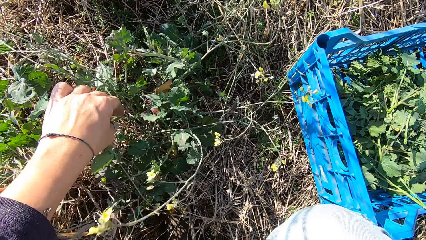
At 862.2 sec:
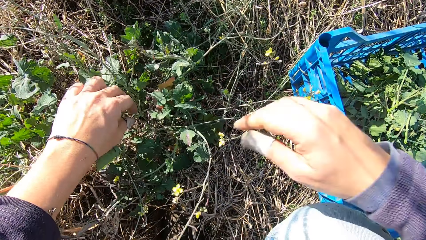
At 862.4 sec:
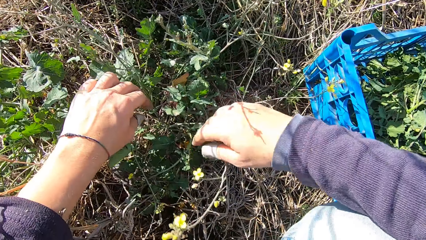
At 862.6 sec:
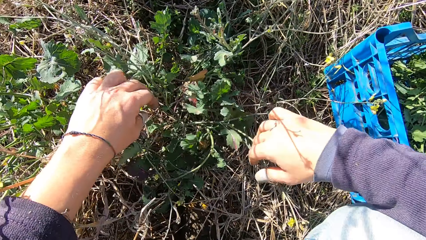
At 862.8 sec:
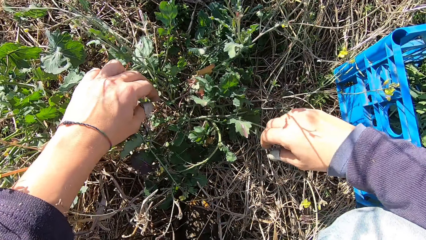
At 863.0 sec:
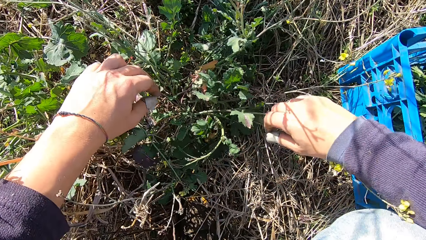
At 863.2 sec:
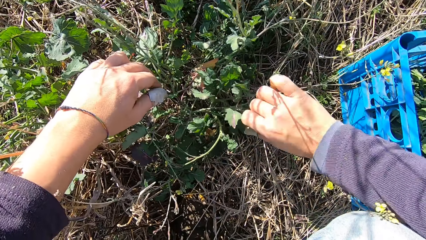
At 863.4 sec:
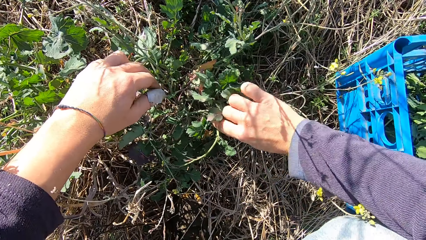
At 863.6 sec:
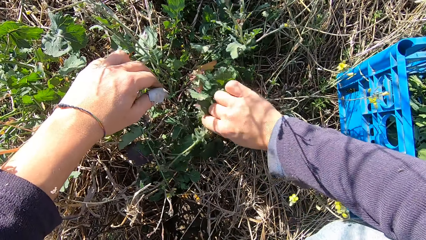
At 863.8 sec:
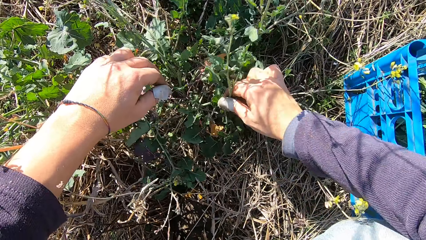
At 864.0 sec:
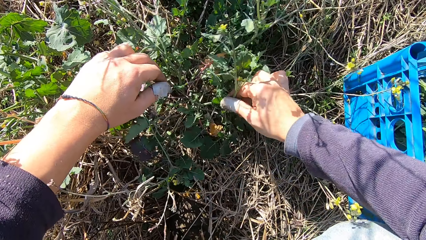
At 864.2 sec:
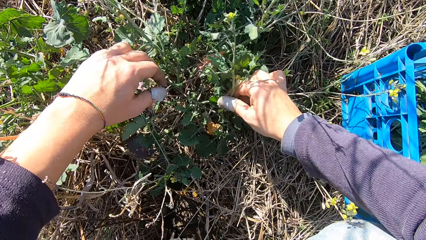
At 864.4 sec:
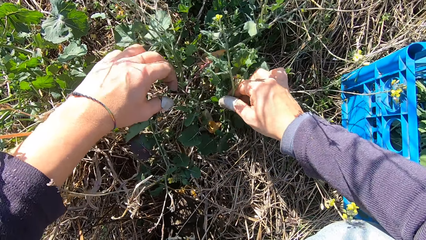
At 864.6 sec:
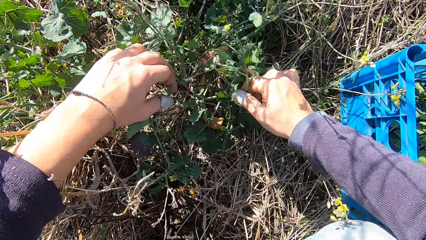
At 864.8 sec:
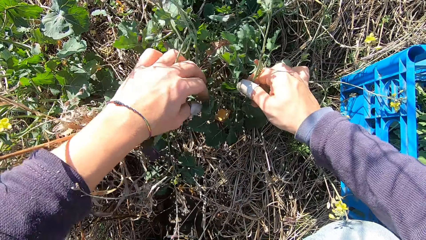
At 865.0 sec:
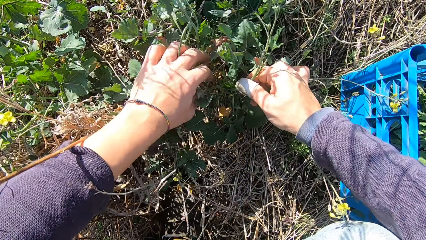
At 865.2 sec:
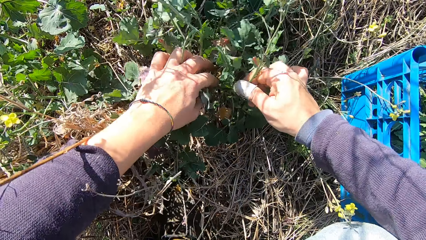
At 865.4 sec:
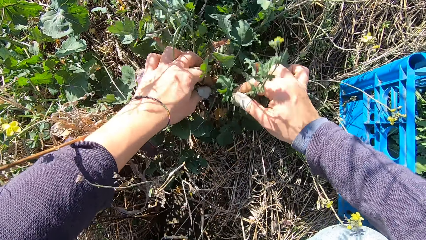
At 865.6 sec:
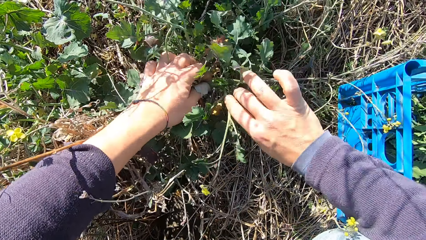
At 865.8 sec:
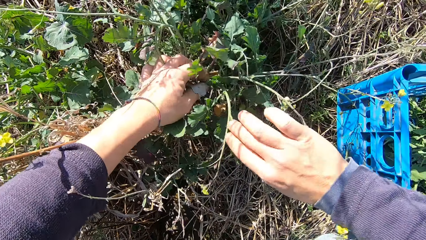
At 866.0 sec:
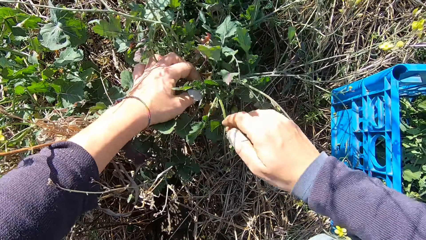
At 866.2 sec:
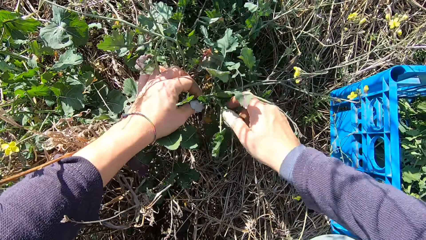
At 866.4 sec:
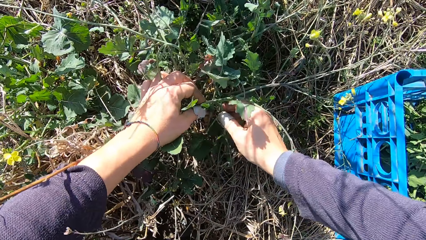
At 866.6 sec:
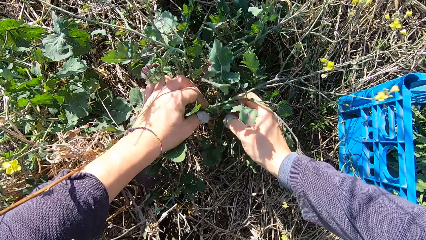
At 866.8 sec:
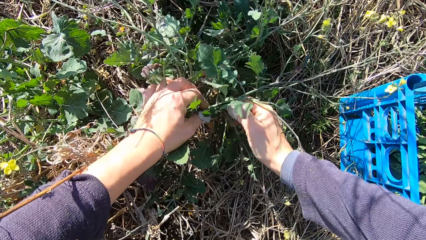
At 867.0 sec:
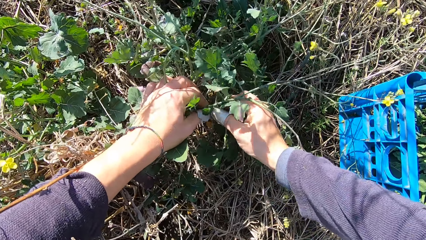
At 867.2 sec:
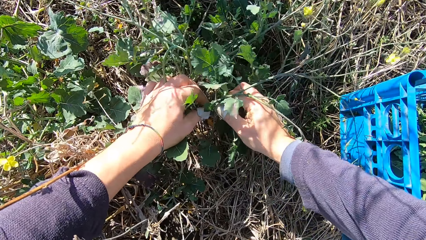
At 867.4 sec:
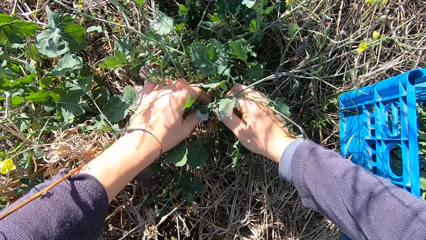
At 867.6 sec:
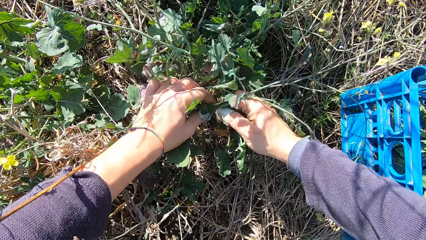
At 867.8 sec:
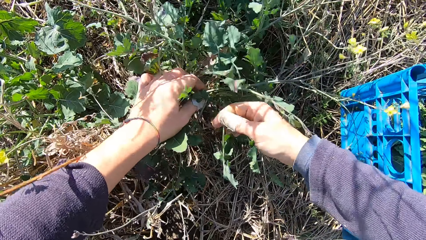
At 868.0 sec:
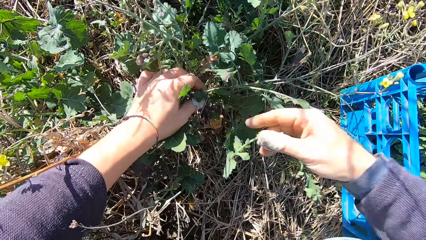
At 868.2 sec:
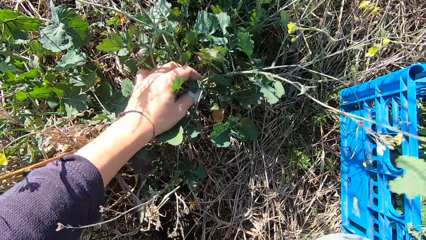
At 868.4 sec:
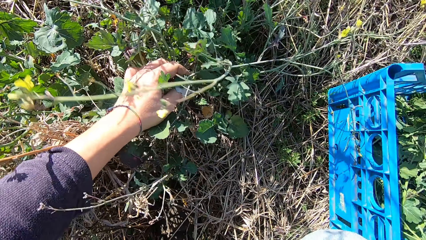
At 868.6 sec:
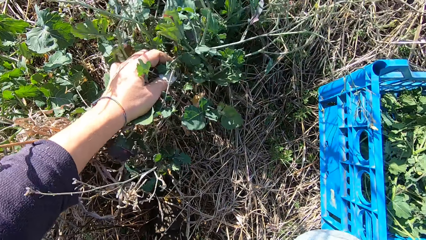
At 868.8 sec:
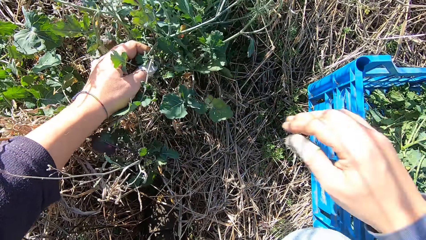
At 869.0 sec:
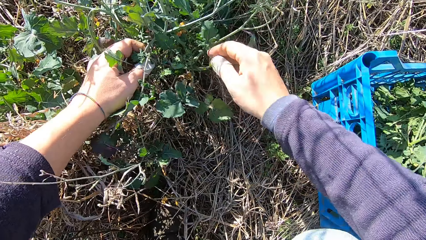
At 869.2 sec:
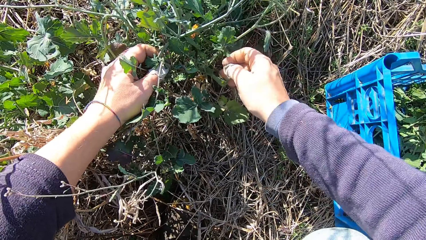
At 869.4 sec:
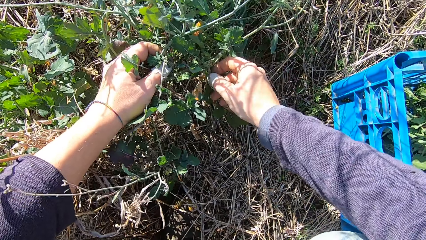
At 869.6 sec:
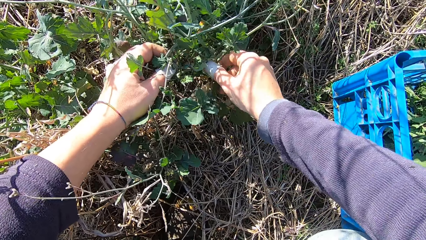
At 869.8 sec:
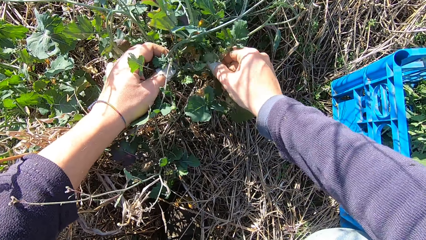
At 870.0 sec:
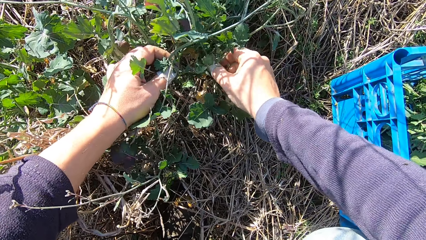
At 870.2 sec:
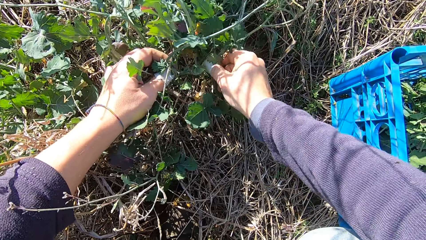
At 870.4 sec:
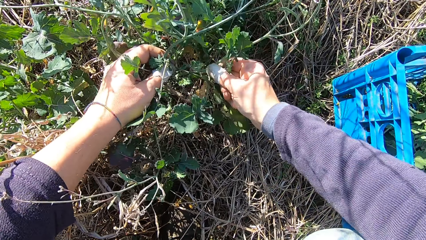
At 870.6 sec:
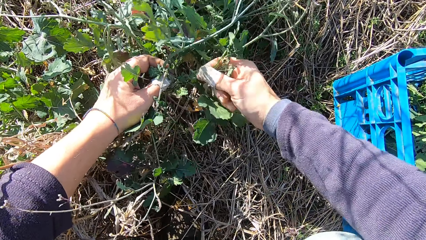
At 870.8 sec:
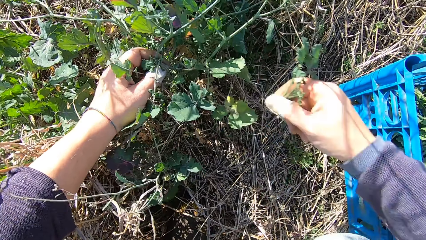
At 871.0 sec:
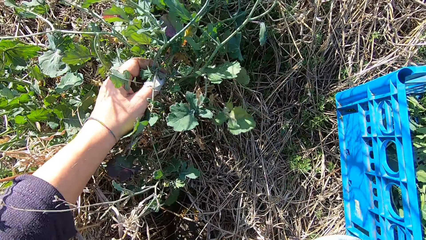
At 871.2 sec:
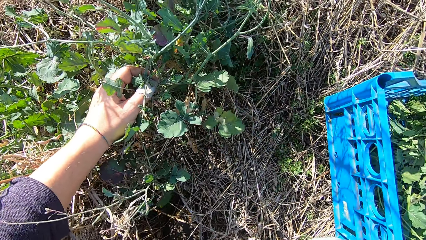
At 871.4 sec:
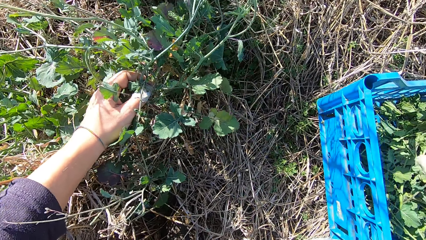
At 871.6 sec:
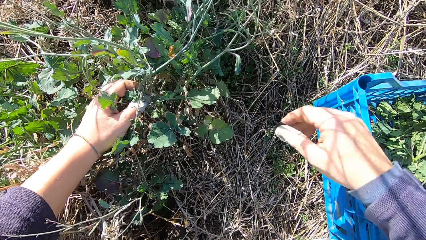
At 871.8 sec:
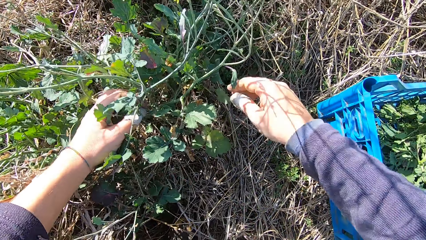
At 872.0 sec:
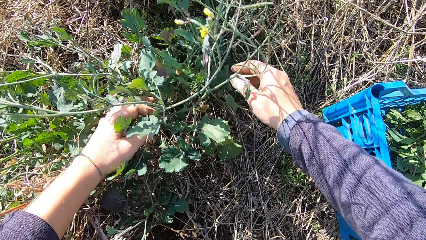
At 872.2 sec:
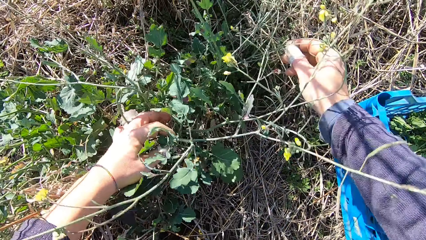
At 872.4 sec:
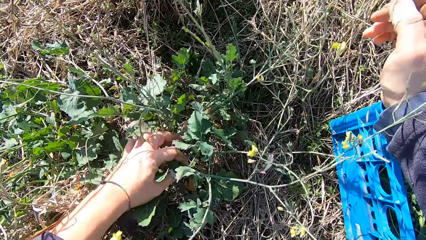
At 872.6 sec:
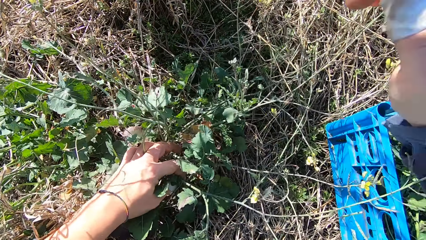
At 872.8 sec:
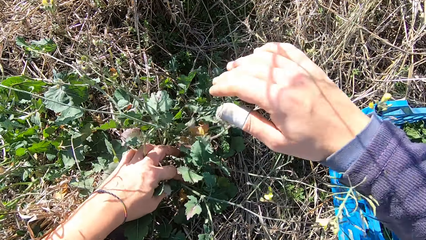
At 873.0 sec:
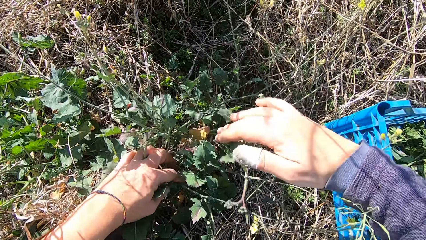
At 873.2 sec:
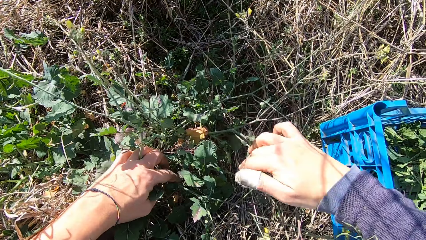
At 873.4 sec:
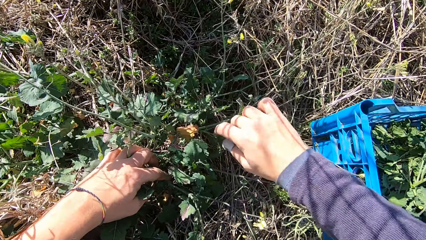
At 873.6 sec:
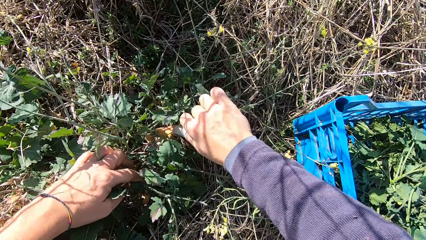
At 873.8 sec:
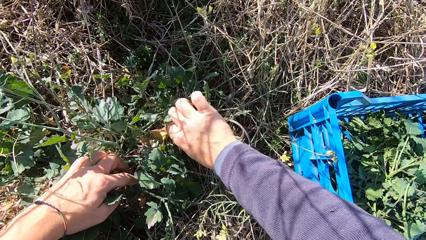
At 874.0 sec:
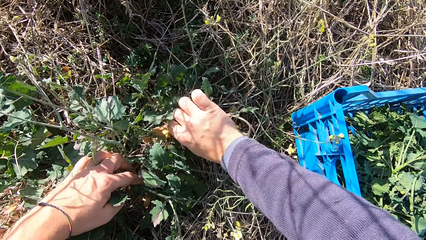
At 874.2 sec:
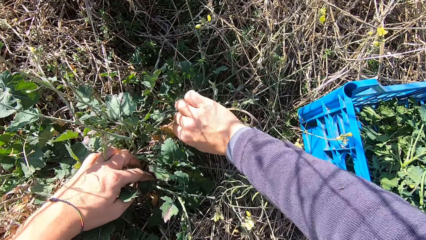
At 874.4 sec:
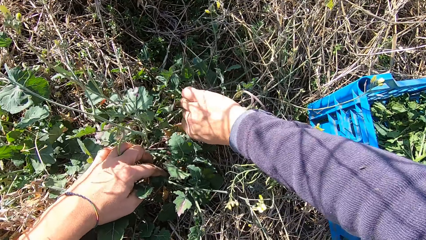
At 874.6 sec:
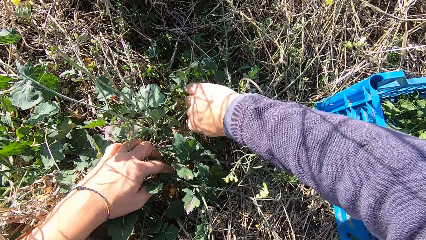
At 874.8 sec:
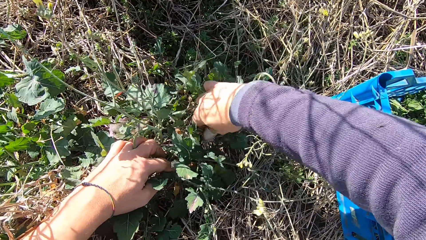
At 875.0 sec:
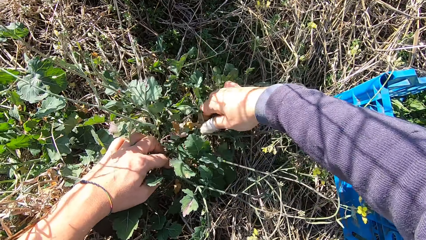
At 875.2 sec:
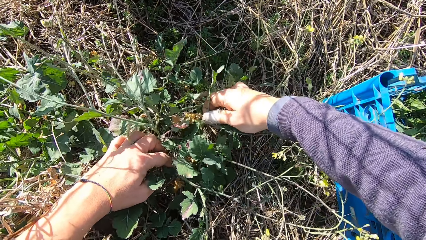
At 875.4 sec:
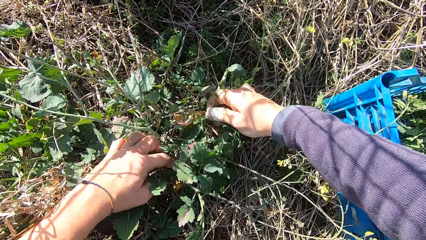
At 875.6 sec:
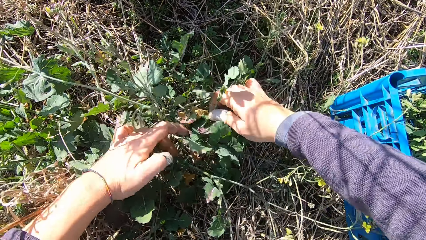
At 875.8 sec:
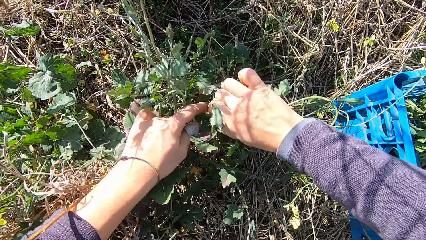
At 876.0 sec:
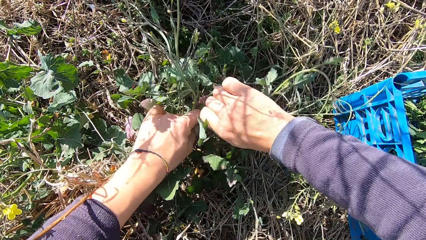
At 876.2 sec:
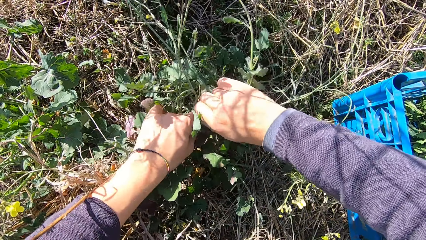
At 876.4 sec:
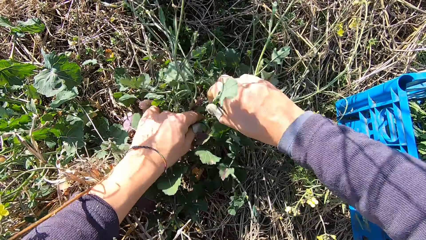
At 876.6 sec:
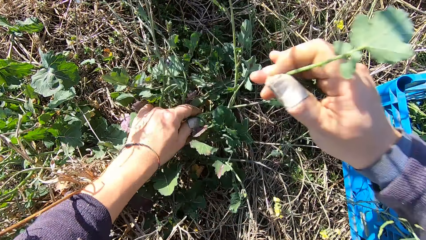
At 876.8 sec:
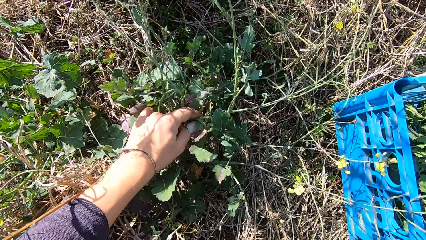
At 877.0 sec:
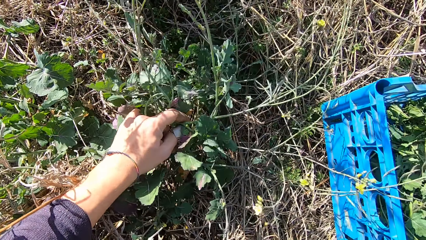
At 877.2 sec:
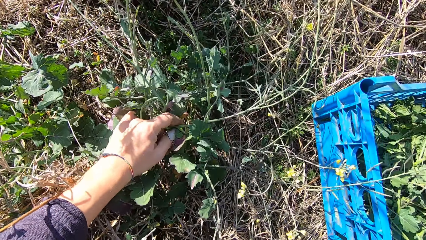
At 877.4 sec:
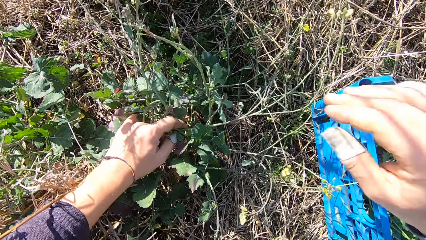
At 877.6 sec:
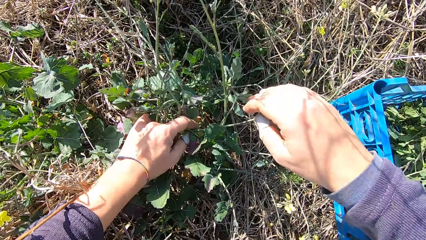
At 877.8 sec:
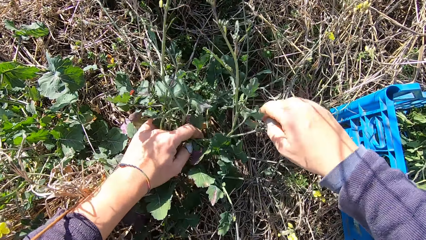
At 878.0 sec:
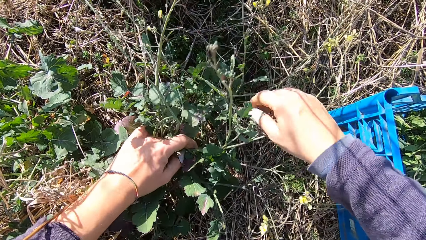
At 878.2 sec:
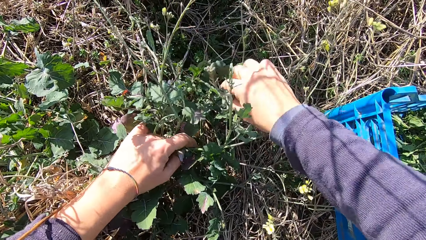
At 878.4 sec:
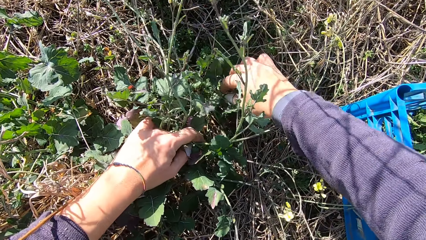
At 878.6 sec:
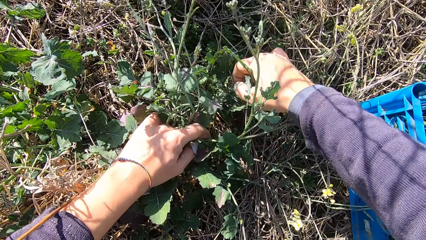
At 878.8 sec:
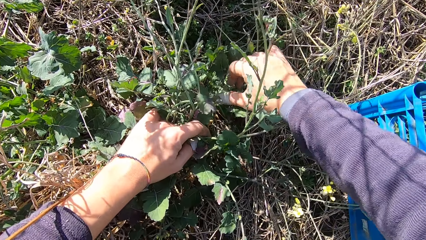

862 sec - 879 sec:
The camera wearer drops the stem in a basket. He cuts a stem from the plant with his hand. He drops the stem in the basket. He cuts a stem from the plant with his hand. He drops the stem in the basket. He cuts a stem from the plant with his hand. He drops the stem in the basket.
